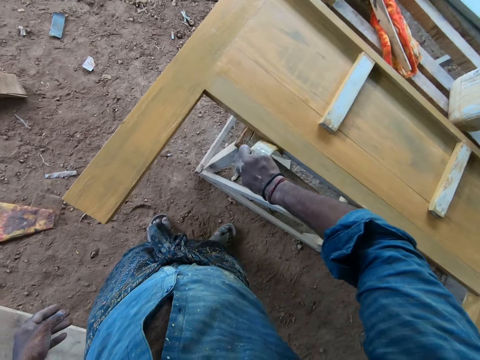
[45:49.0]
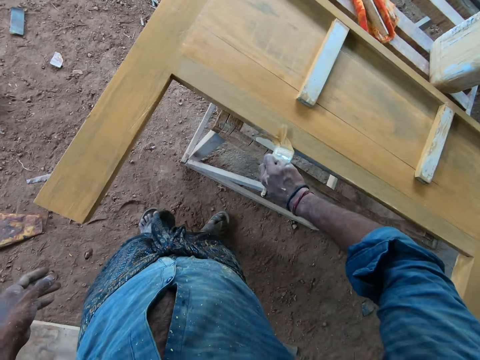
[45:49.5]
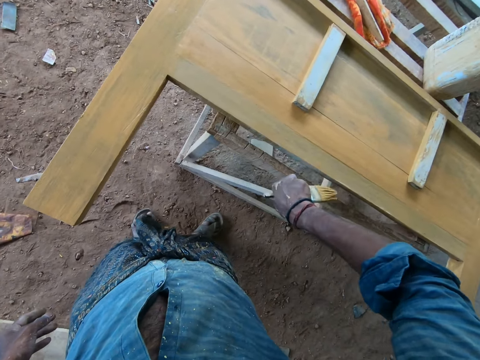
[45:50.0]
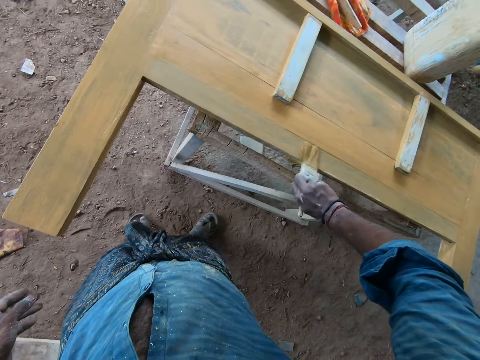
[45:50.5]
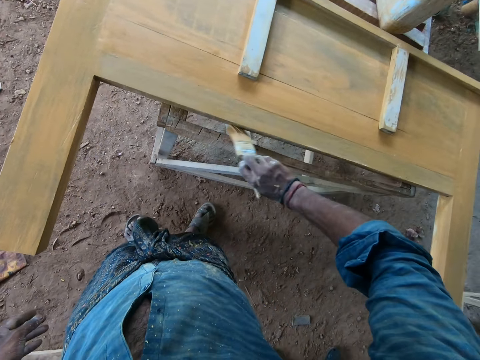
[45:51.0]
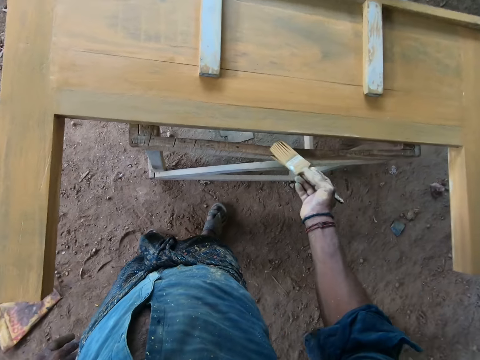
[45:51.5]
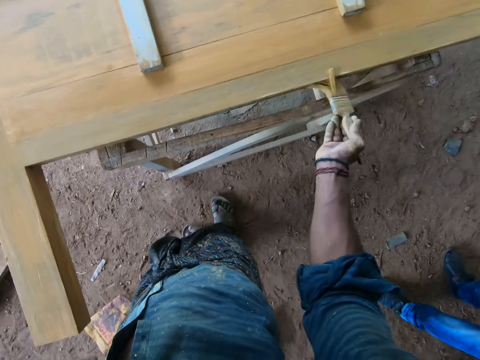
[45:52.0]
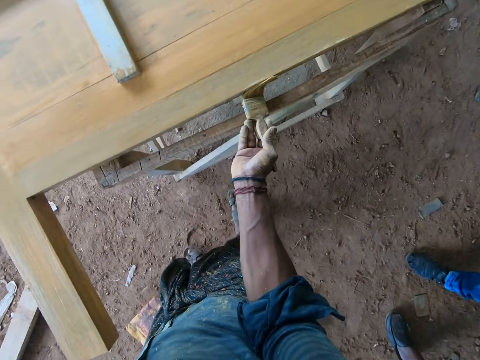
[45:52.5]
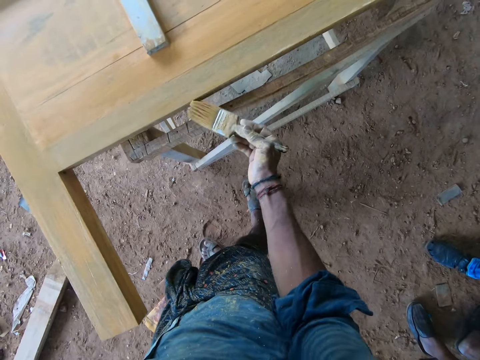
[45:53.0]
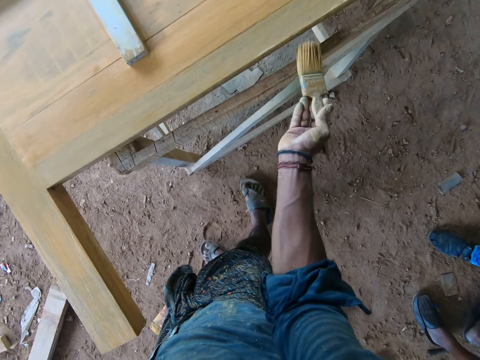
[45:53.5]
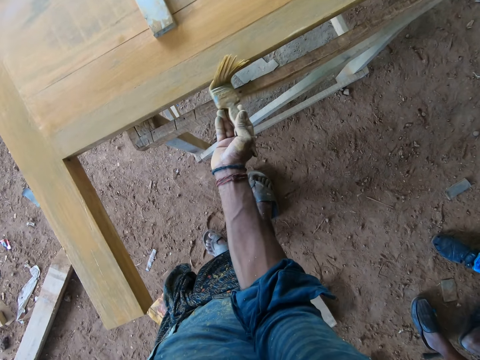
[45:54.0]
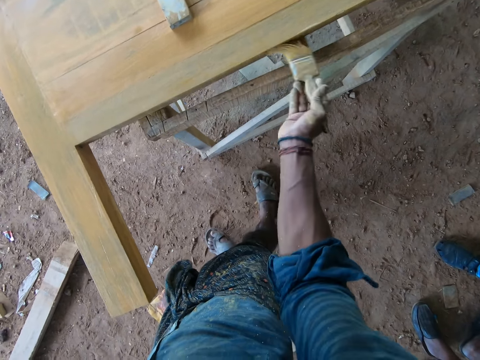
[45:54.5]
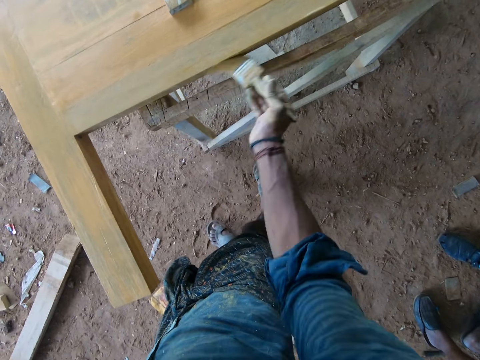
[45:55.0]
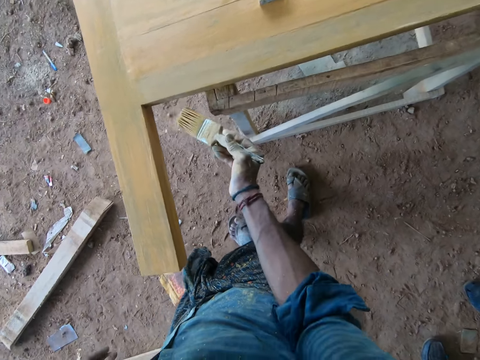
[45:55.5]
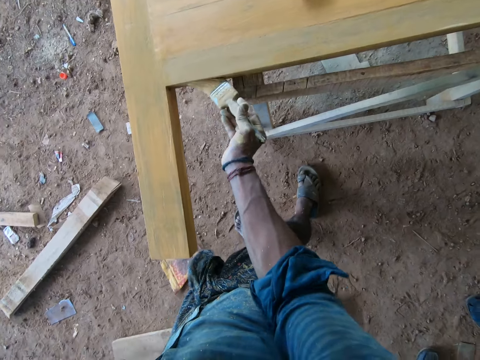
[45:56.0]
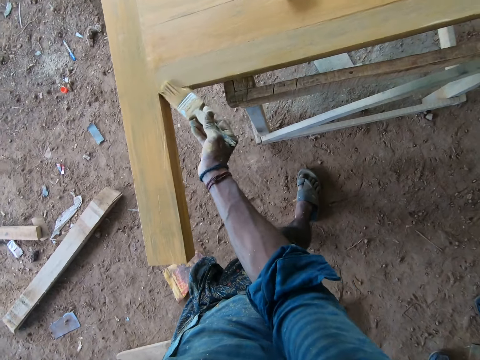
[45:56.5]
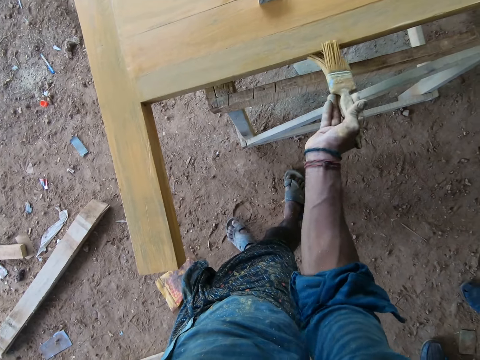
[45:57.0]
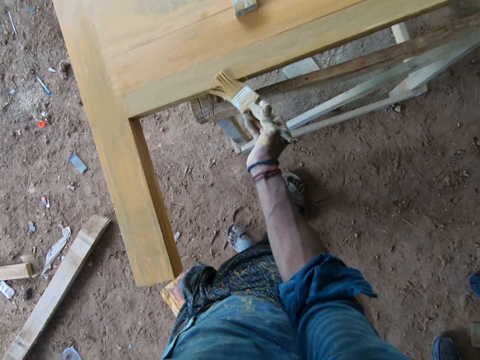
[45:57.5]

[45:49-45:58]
A man converses with another man. The other man stands beside the first man. A man stands beside the camera wearer.

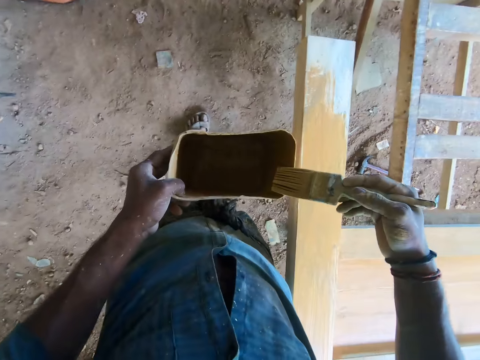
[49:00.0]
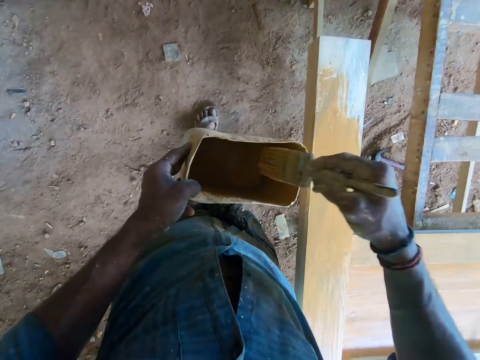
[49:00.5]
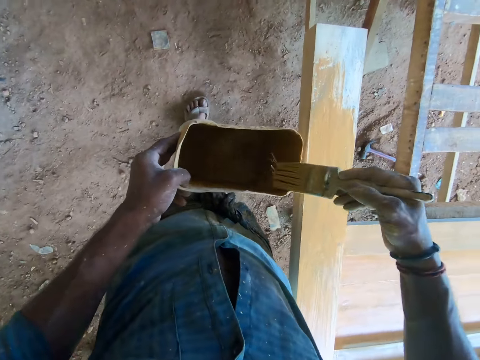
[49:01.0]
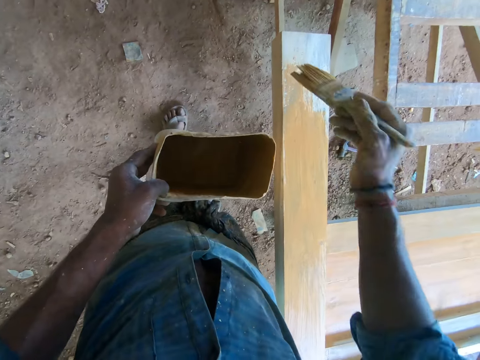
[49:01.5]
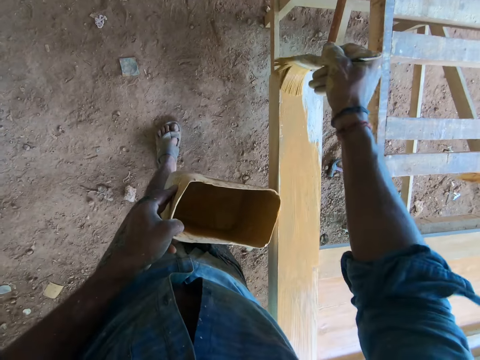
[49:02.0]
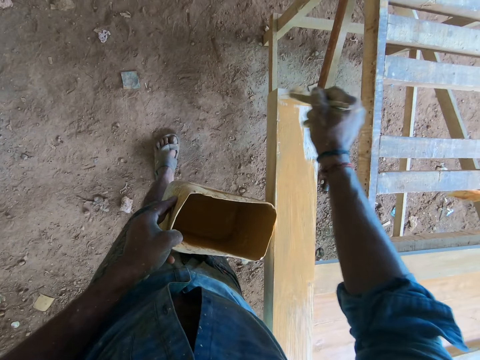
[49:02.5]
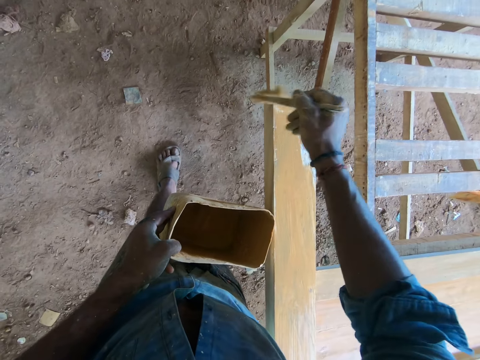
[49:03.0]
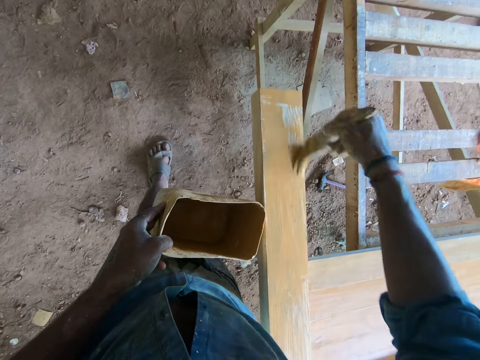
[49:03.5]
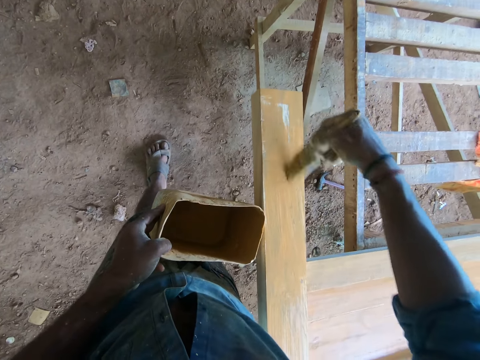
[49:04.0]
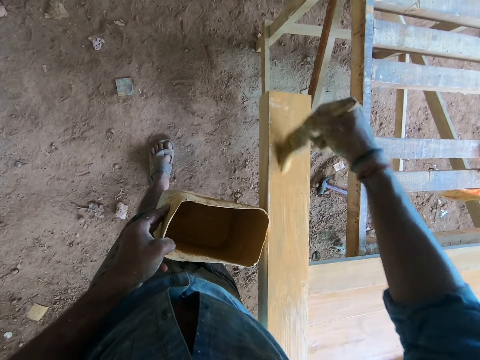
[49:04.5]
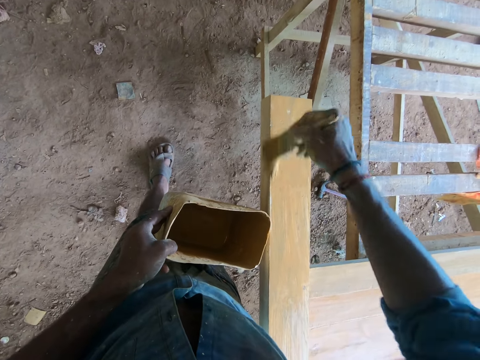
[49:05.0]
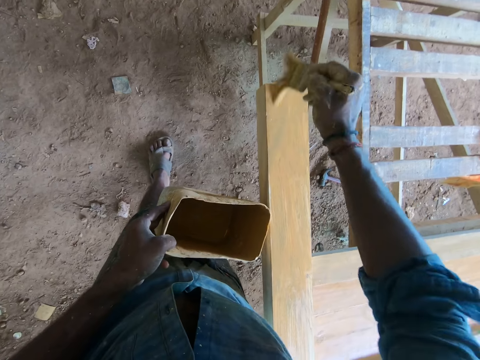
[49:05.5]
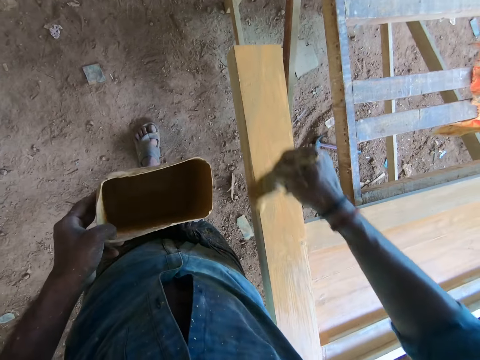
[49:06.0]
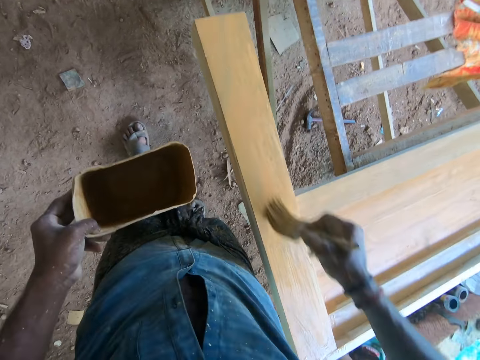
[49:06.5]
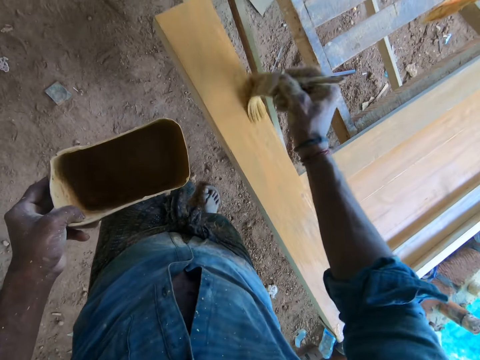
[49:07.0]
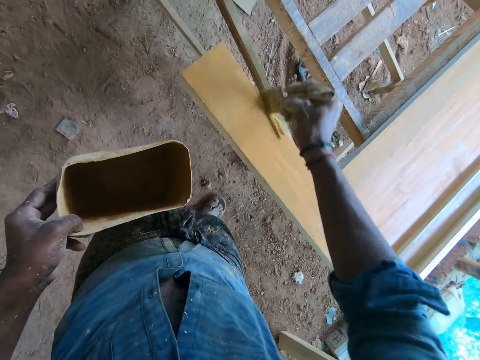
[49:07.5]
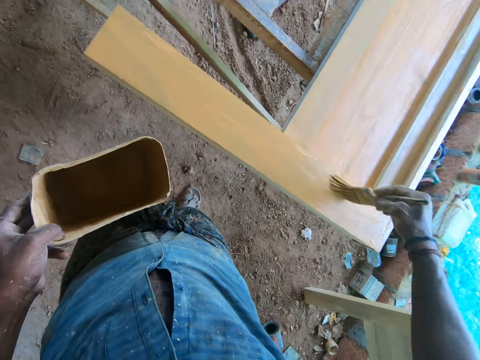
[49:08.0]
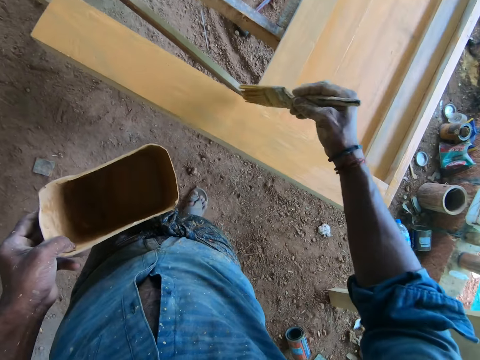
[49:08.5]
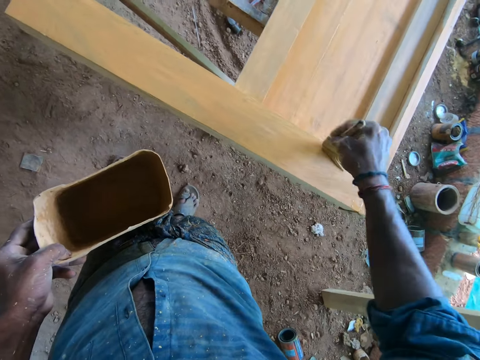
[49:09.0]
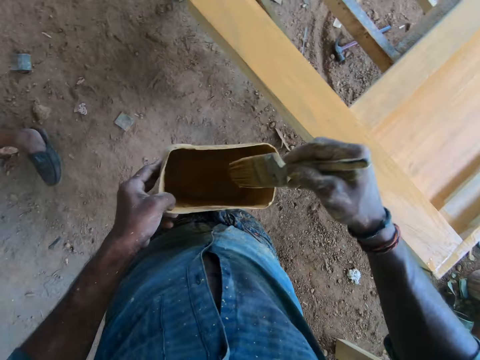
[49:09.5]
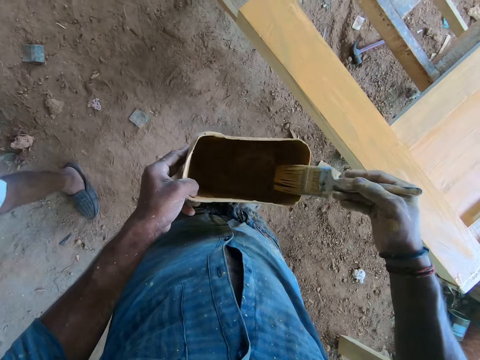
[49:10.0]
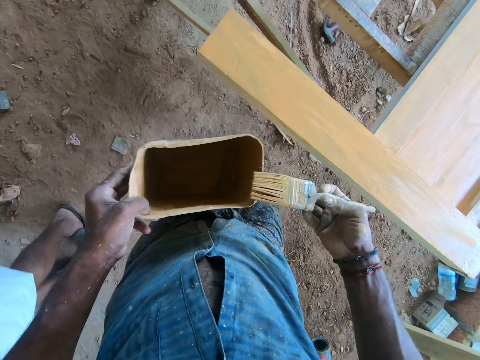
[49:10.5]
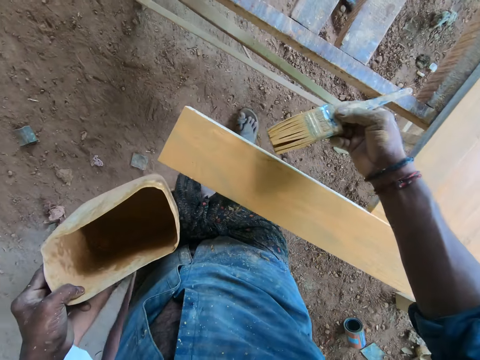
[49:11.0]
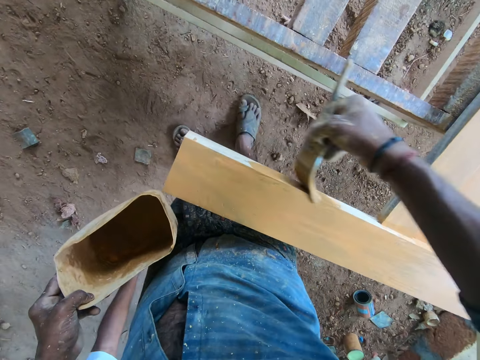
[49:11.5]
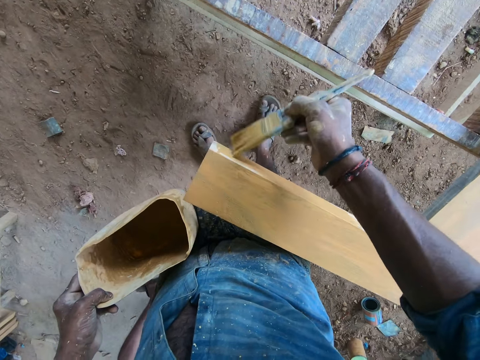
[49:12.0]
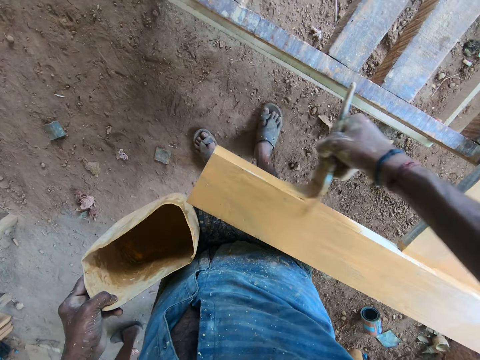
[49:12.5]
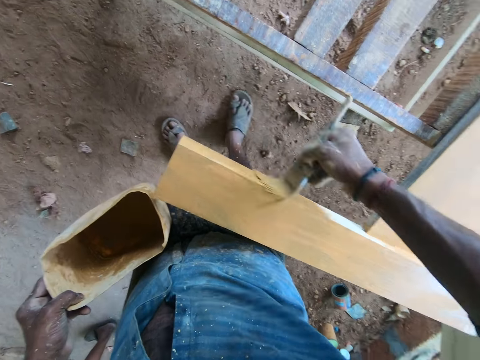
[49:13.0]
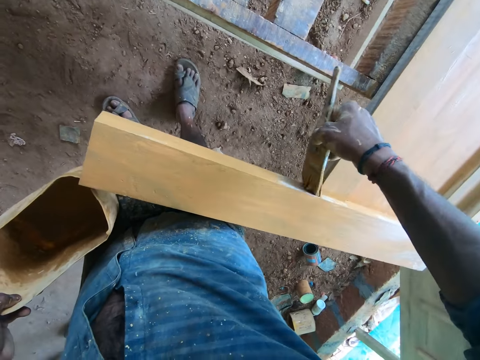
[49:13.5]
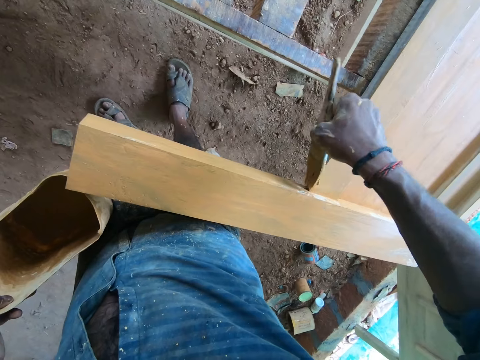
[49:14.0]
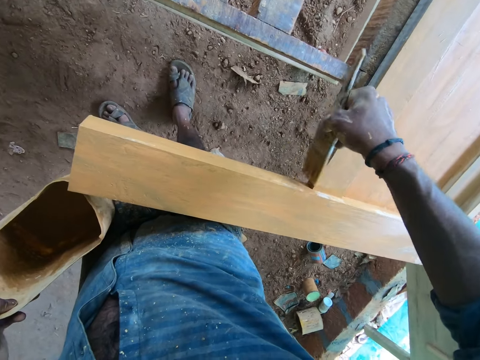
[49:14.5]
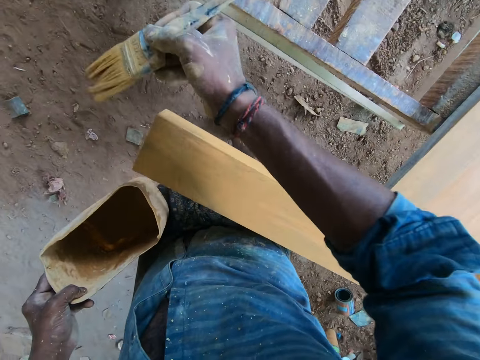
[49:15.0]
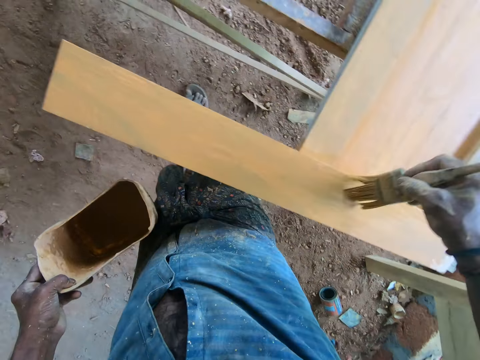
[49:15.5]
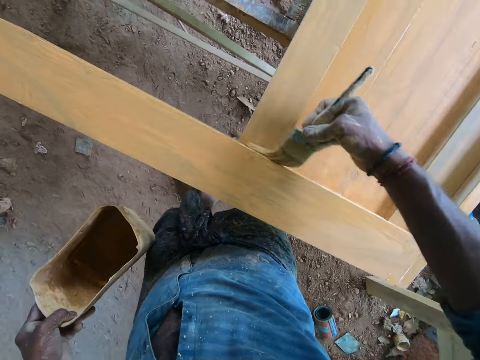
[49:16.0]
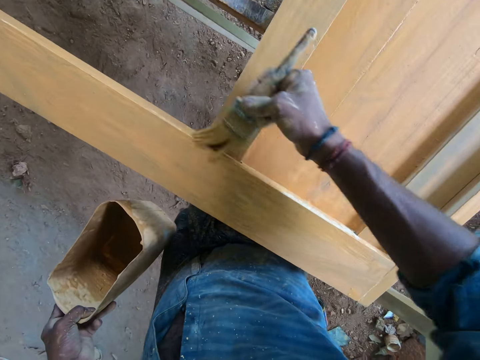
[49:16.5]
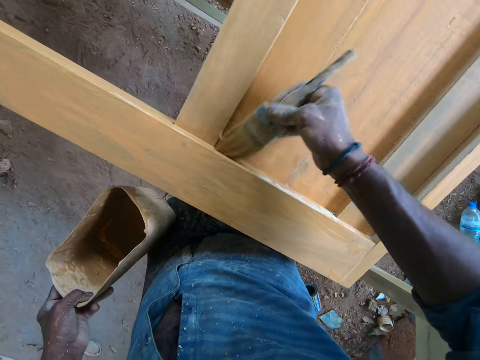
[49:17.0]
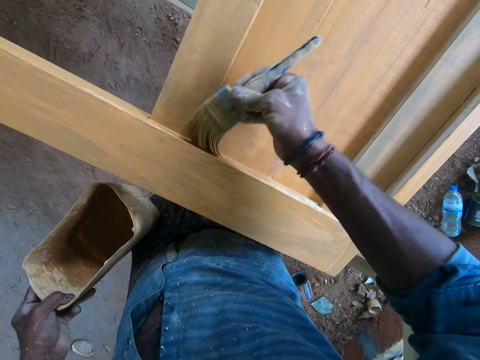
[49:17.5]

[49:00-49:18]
The camera wearer paints the wooden bed stand with the brush in his right hand. He dips the brush into the paint container with his right hand. He paints the wooden bed stand with the brush in his right hand.
